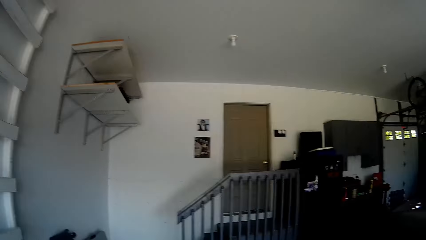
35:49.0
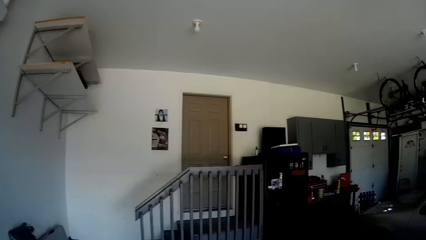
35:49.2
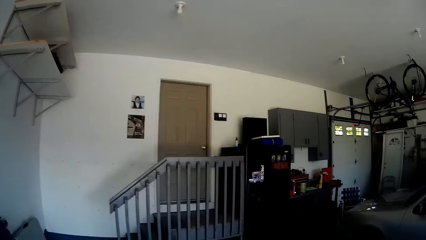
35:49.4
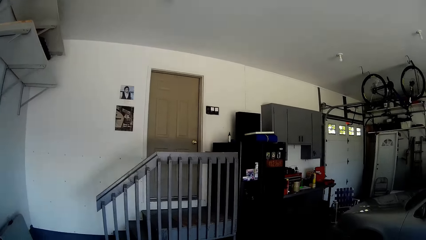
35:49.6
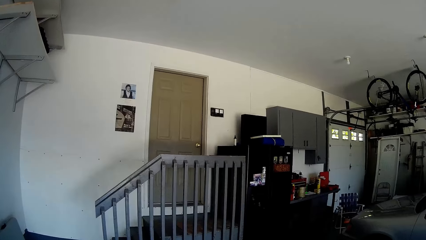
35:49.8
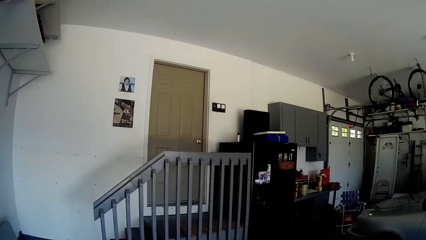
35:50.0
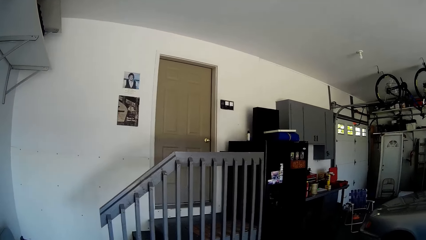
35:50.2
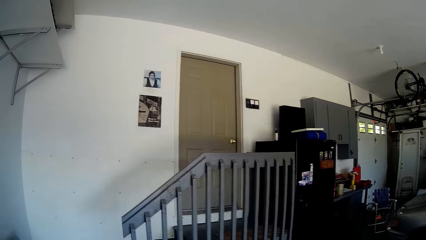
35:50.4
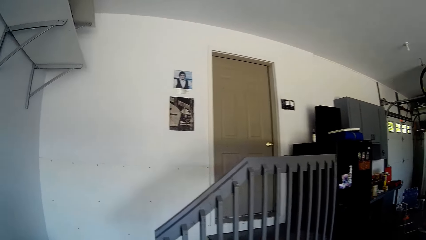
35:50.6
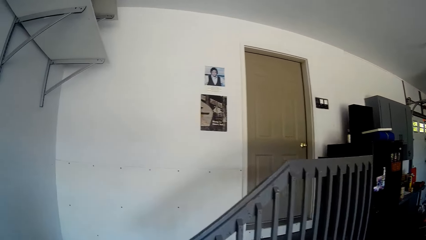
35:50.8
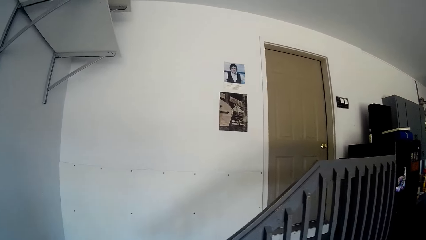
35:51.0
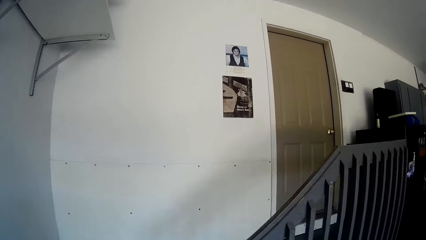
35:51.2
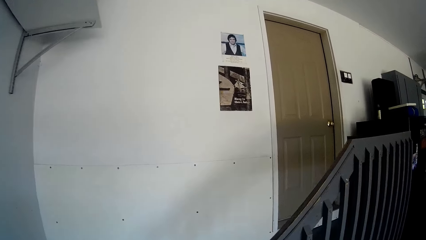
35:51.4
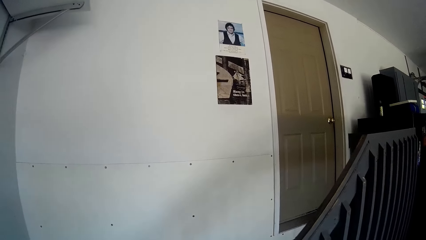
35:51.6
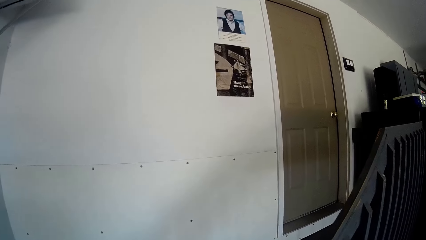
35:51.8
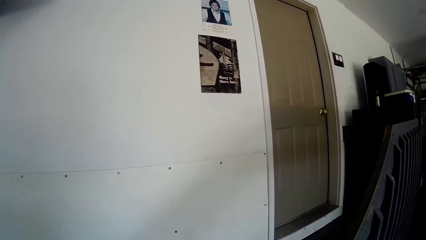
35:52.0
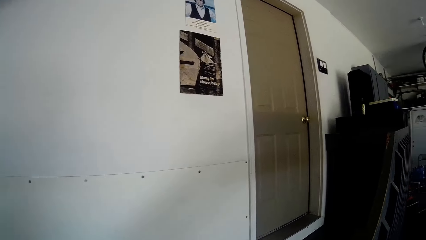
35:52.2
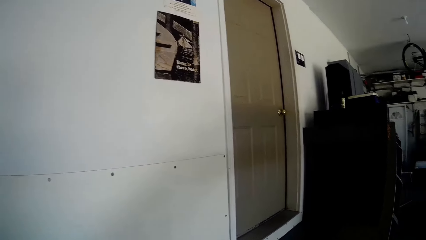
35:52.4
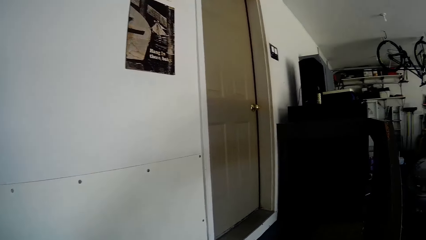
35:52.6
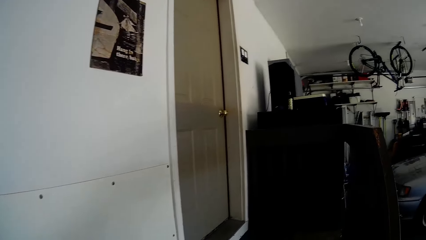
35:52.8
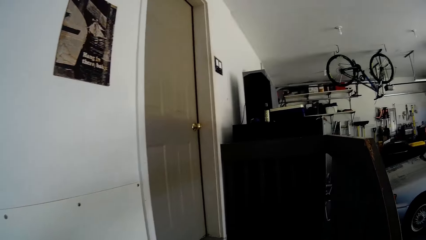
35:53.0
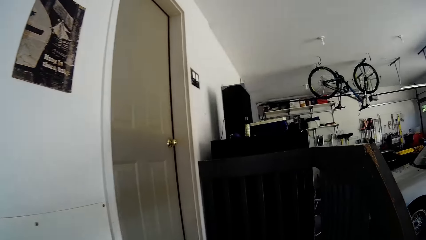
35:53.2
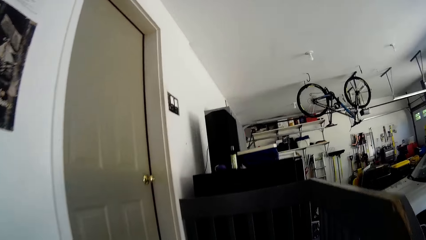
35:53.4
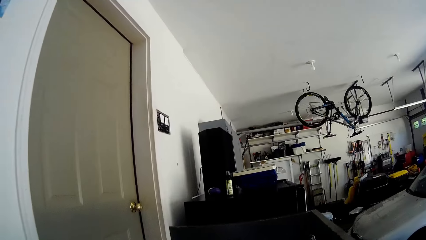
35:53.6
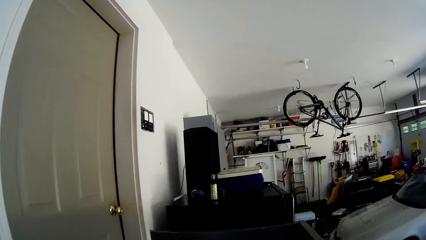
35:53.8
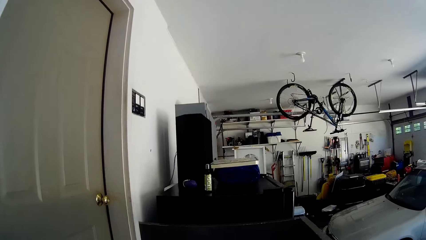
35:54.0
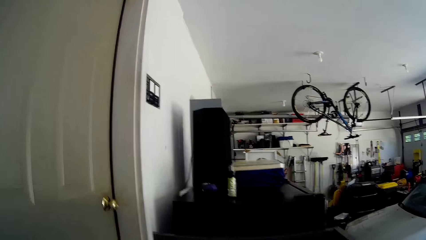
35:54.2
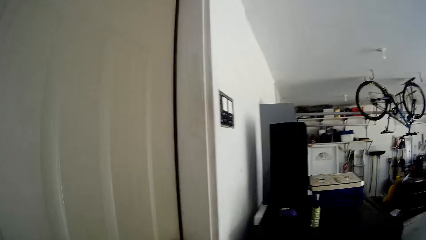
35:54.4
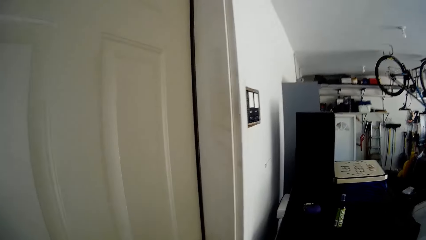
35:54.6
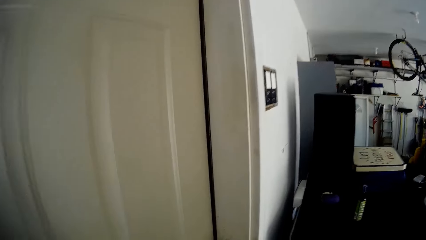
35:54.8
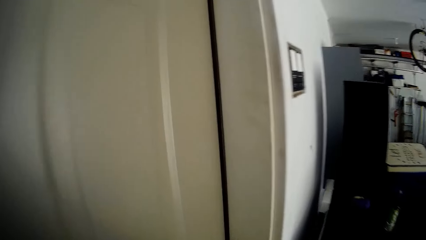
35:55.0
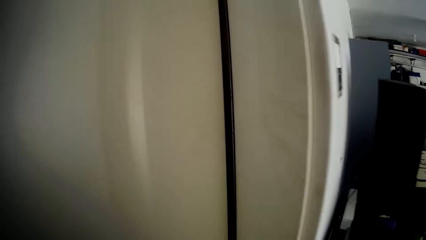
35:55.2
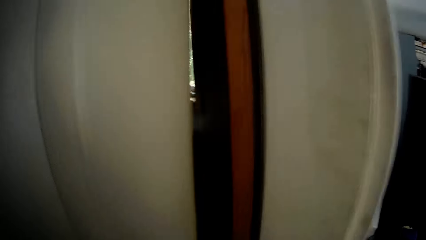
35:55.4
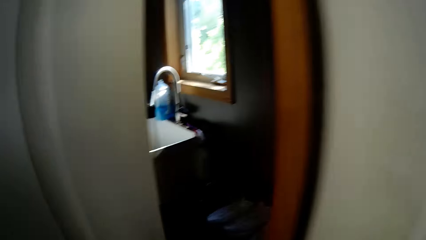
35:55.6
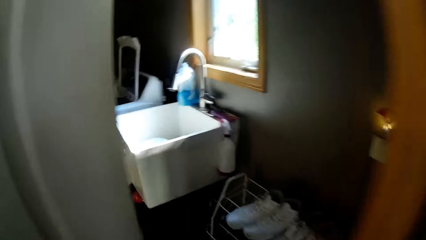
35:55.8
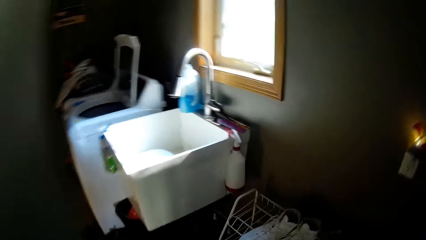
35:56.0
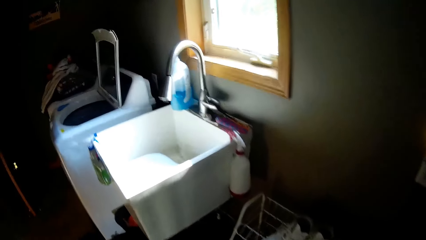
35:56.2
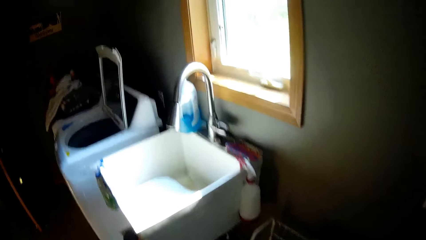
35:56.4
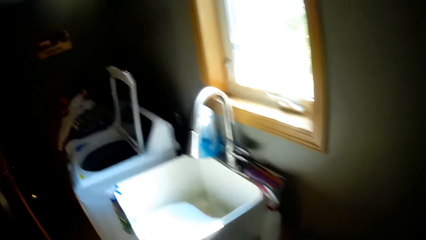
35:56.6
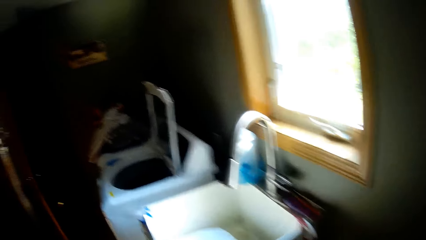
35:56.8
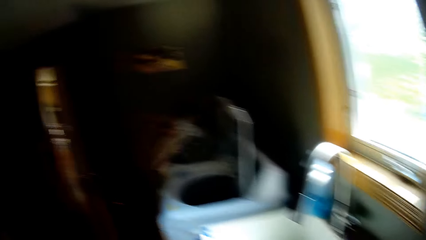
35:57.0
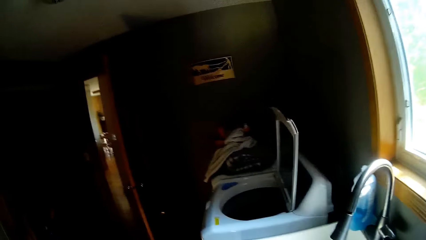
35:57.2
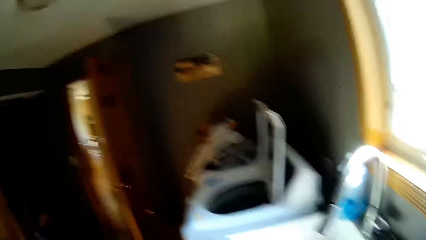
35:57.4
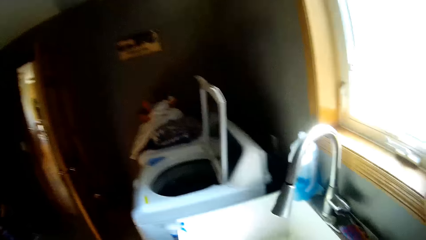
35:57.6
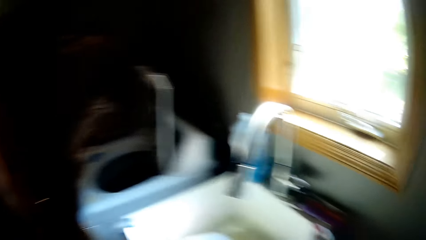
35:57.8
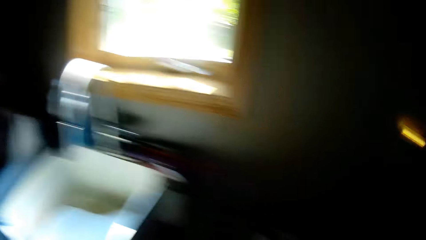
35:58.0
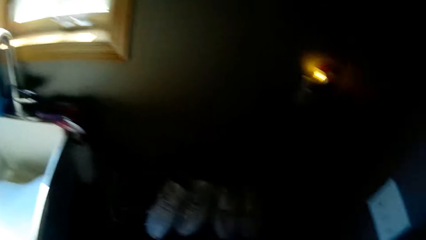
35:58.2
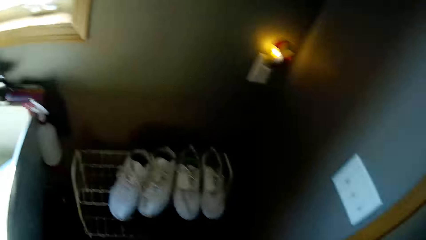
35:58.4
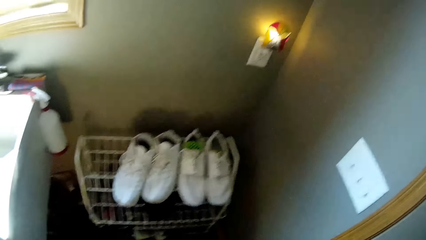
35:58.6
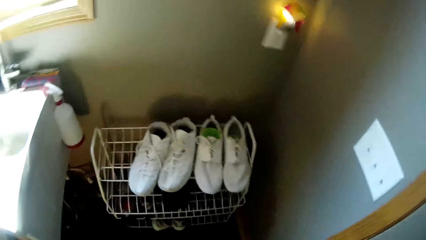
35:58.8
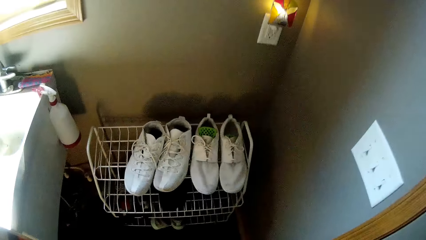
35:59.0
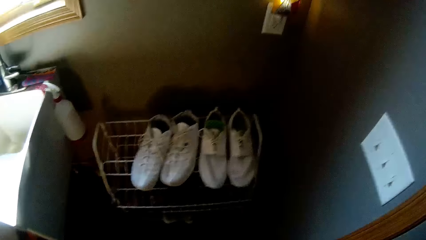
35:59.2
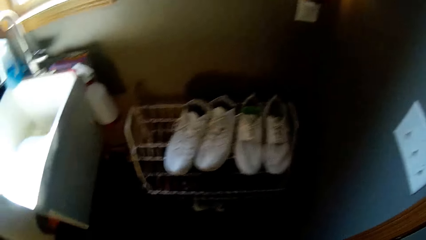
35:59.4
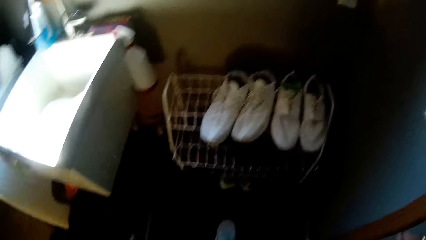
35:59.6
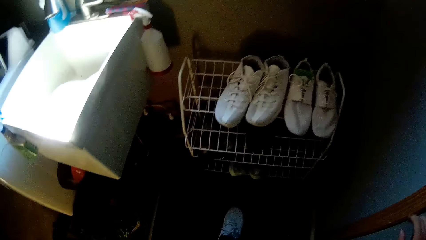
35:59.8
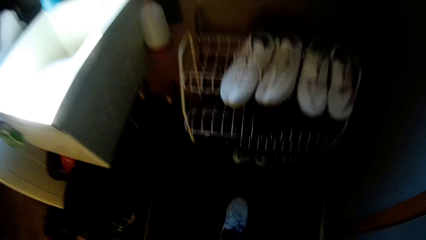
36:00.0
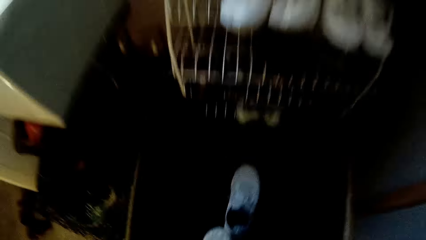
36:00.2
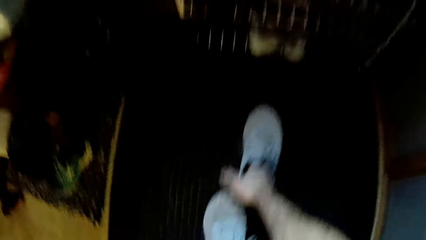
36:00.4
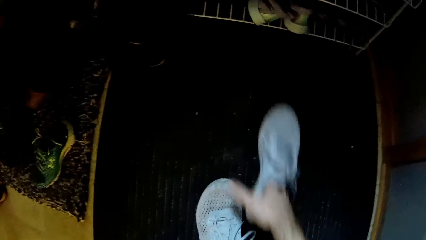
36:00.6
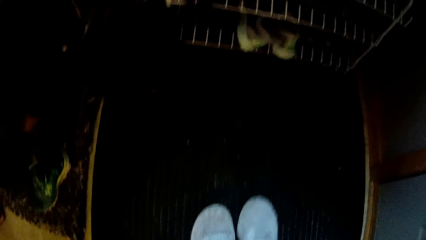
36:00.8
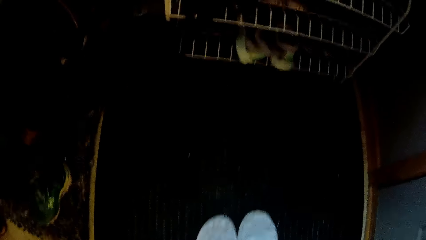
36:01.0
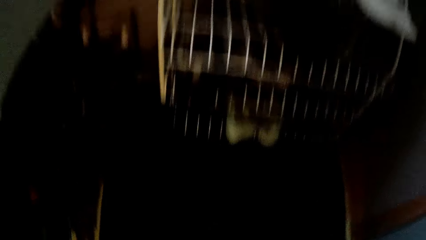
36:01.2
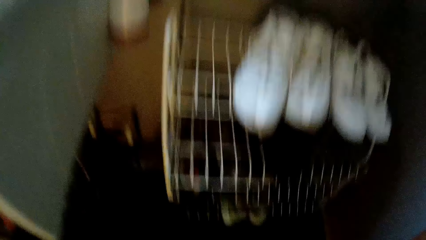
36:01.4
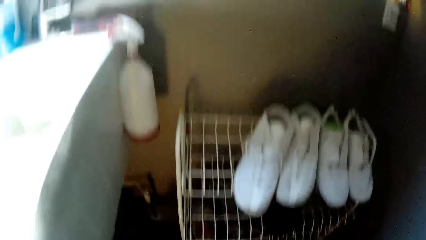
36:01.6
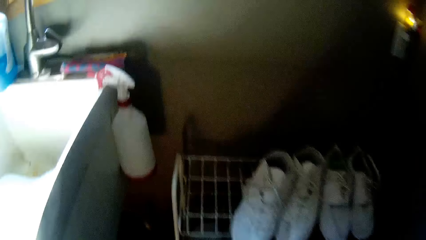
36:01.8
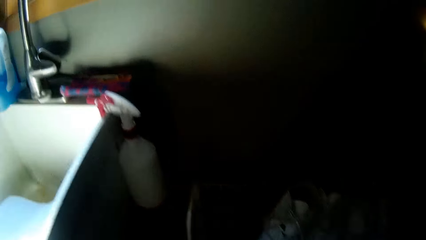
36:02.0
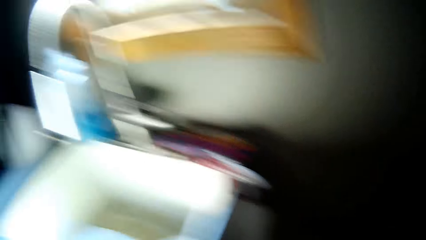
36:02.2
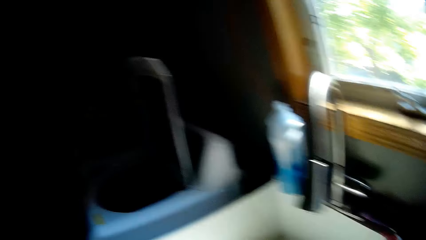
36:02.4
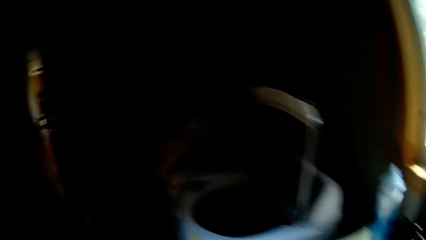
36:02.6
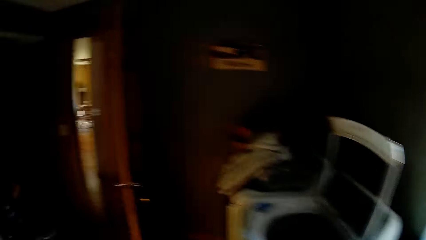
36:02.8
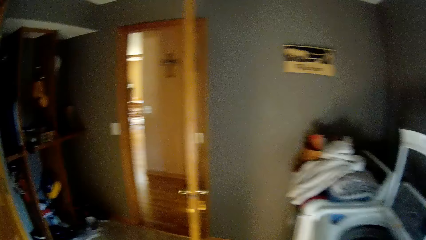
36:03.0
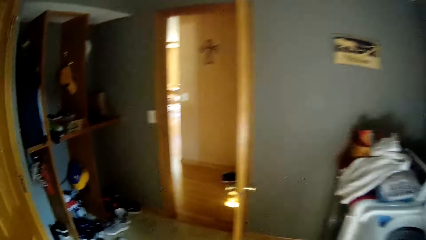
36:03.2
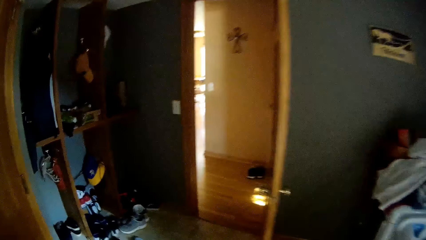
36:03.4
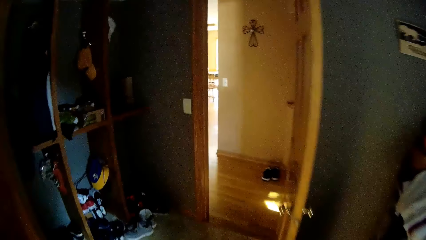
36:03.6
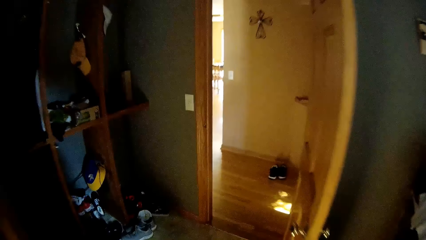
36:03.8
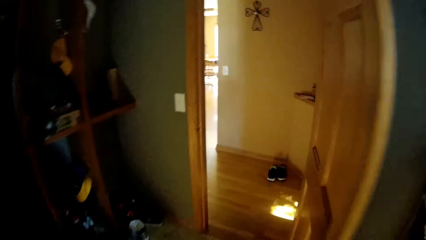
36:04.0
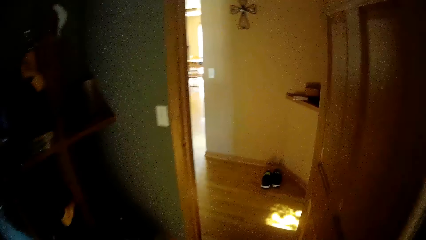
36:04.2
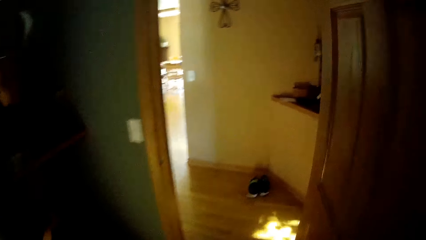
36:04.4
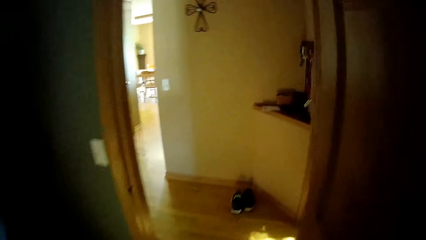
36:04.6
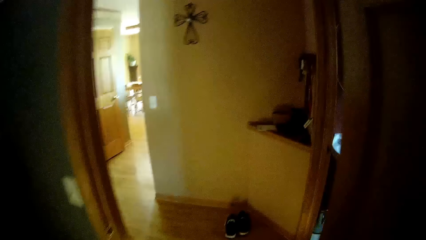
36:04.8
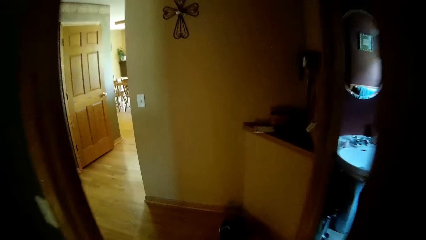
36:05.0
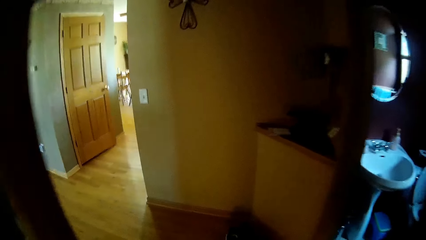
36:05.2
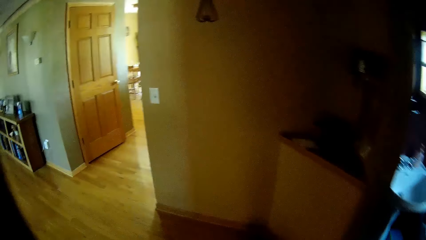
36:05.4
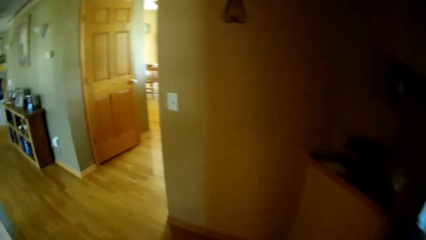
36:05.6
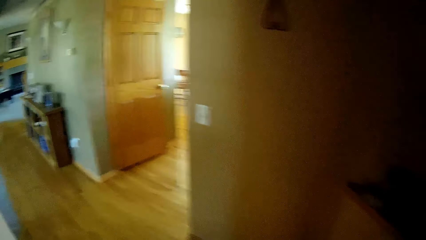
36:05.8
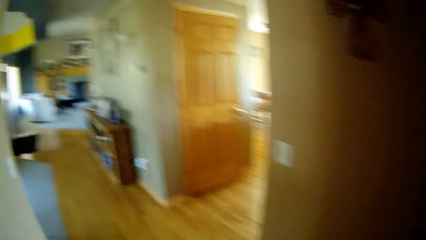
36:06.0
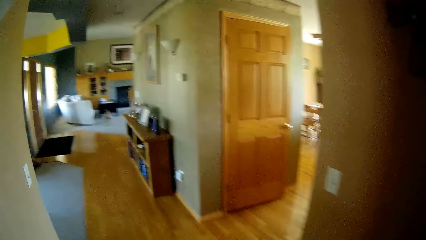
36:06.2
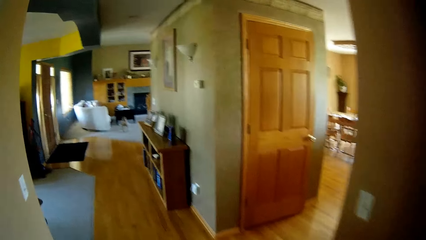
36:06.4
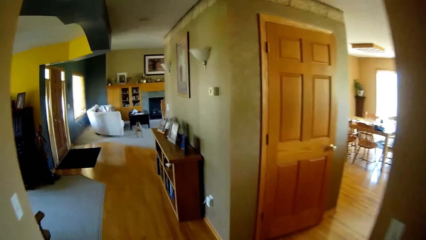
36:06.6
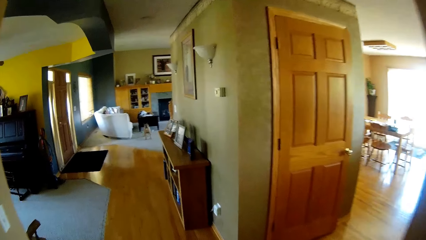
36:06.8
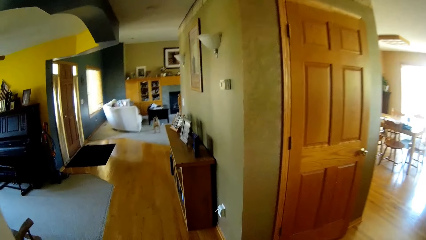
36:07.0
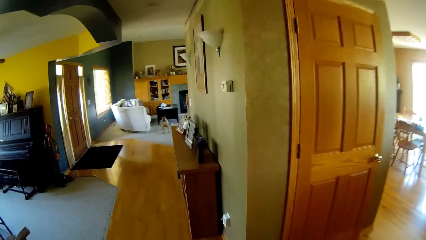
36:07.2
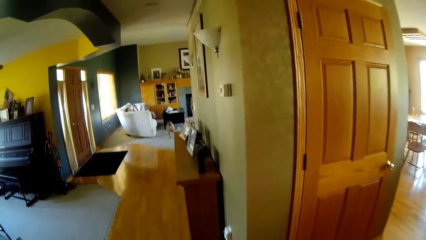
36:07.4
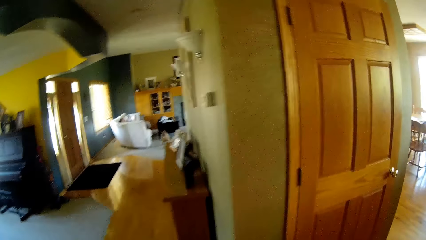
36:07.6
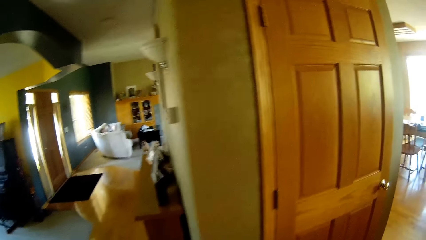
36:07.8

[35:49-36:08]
The camera wearer walks in the garage. He walks upstairs. He opens a door. He looks around. He takes the shoes. He removes his shoes. He turns around. He walks in the house.
